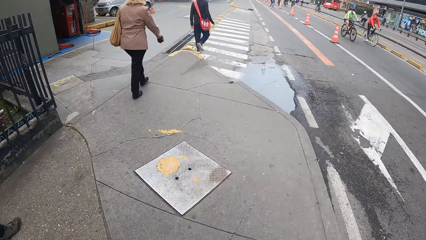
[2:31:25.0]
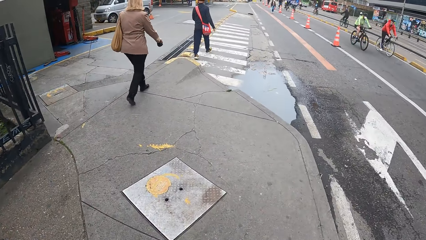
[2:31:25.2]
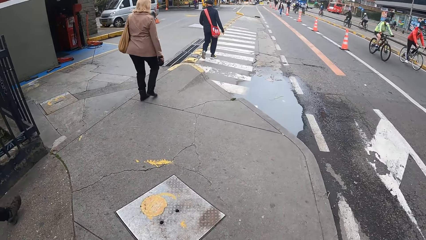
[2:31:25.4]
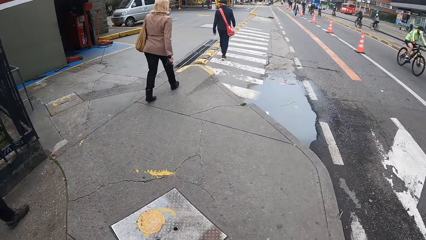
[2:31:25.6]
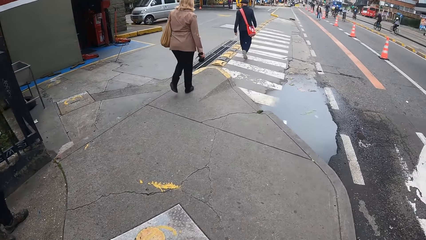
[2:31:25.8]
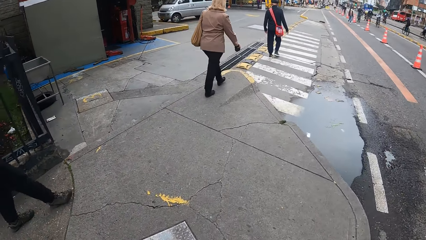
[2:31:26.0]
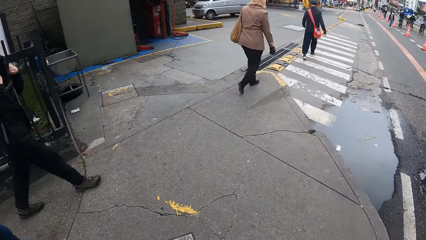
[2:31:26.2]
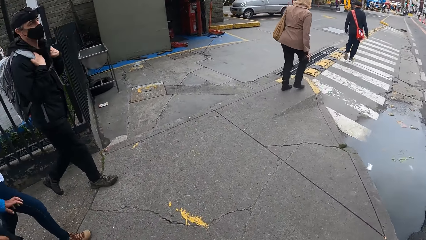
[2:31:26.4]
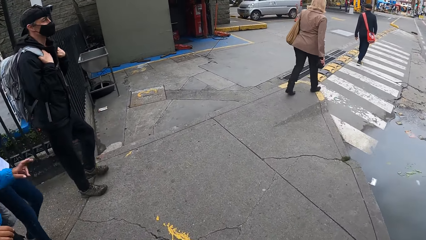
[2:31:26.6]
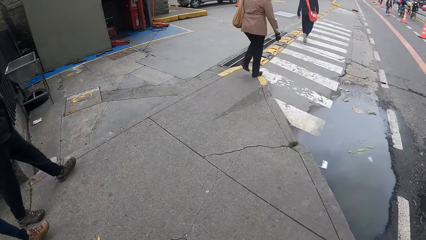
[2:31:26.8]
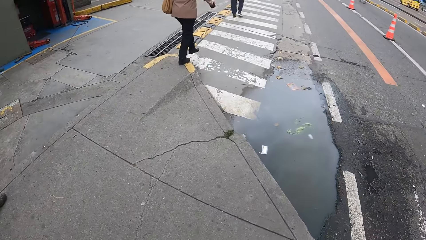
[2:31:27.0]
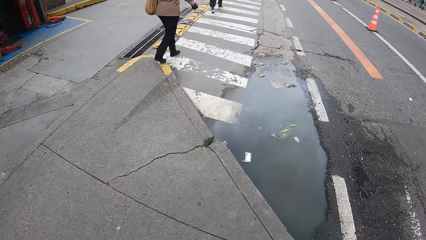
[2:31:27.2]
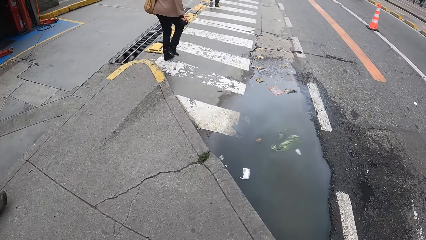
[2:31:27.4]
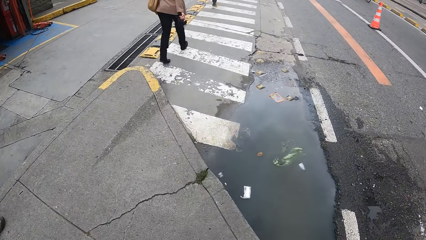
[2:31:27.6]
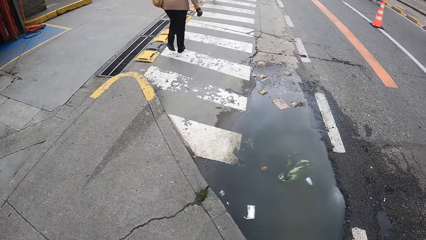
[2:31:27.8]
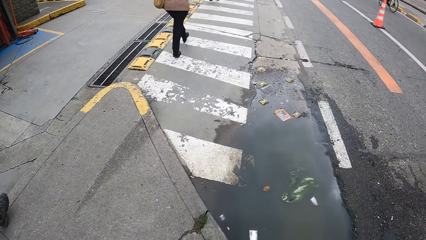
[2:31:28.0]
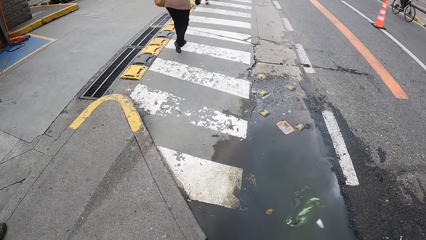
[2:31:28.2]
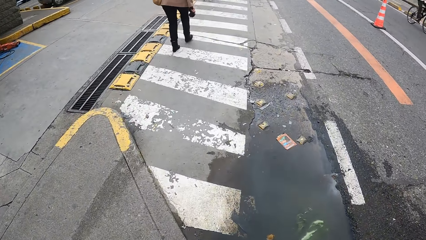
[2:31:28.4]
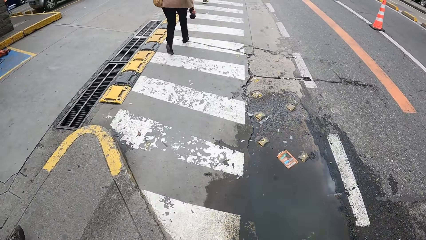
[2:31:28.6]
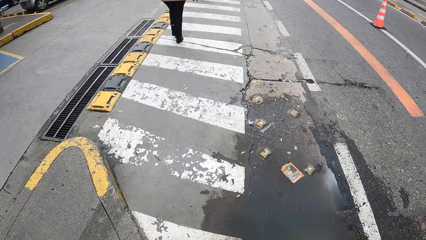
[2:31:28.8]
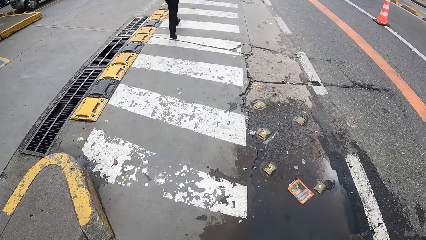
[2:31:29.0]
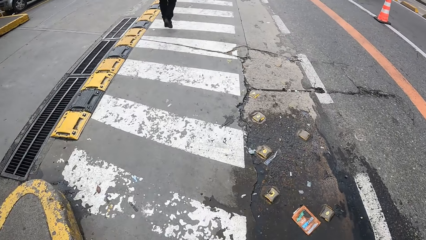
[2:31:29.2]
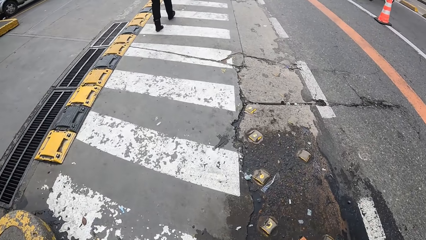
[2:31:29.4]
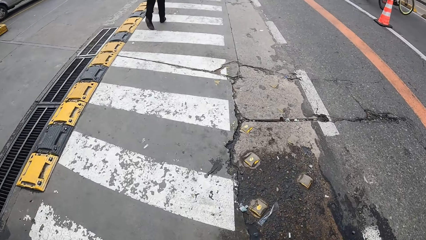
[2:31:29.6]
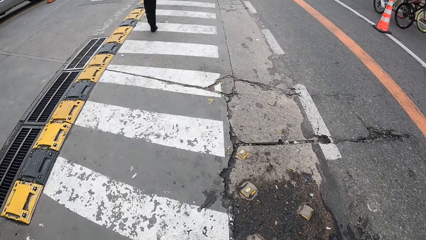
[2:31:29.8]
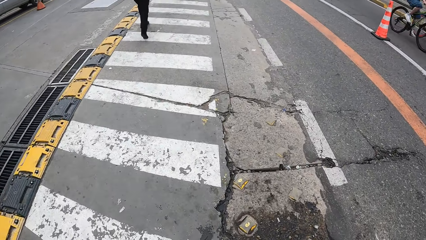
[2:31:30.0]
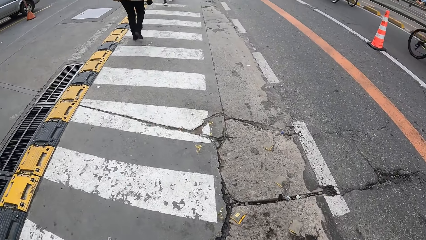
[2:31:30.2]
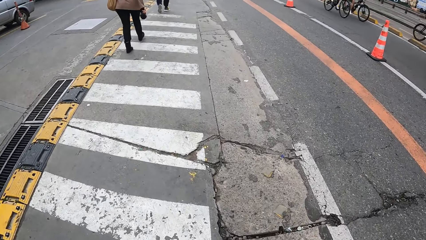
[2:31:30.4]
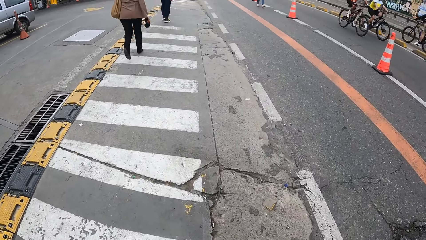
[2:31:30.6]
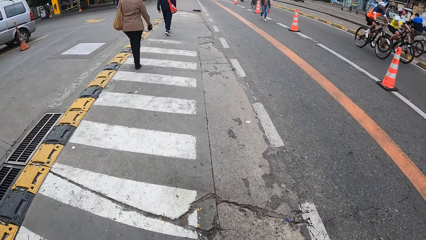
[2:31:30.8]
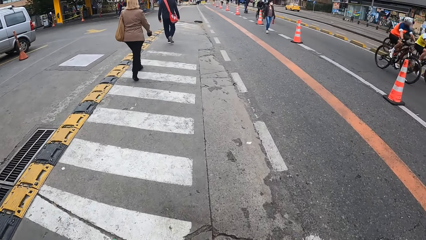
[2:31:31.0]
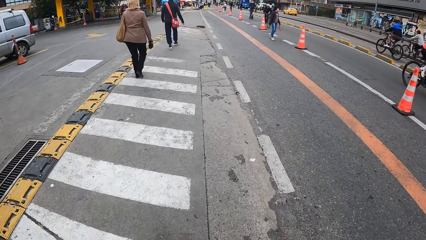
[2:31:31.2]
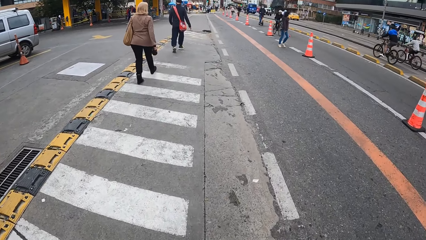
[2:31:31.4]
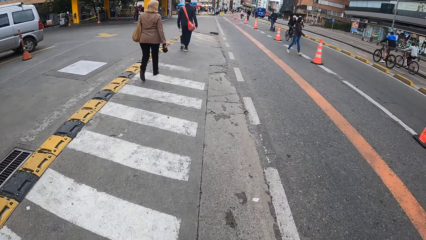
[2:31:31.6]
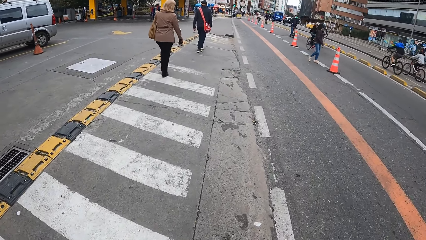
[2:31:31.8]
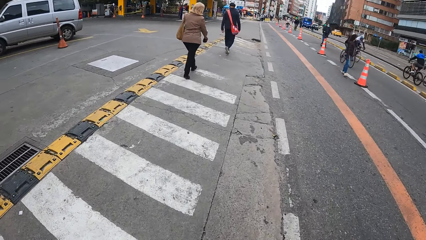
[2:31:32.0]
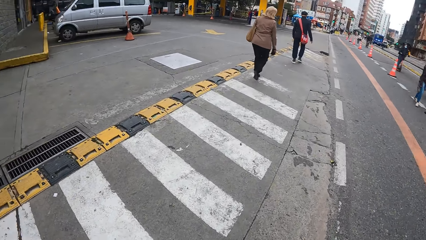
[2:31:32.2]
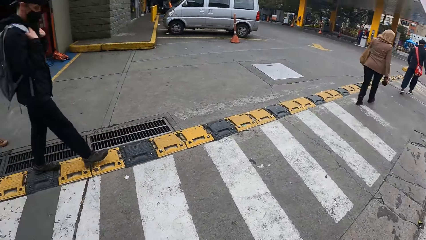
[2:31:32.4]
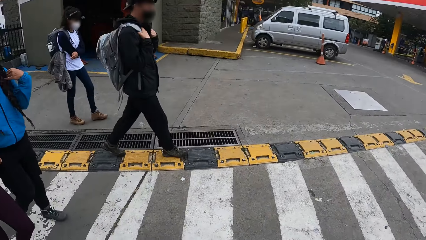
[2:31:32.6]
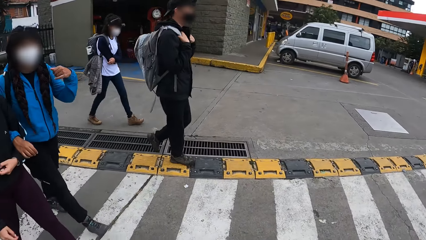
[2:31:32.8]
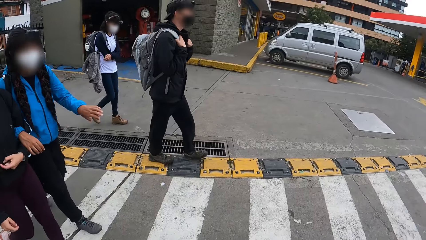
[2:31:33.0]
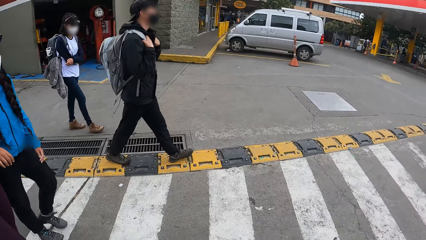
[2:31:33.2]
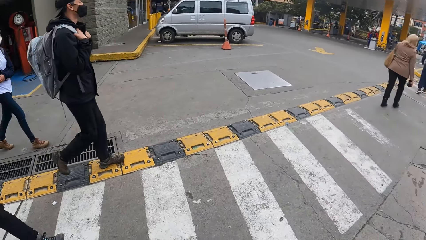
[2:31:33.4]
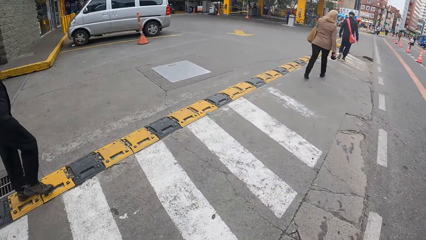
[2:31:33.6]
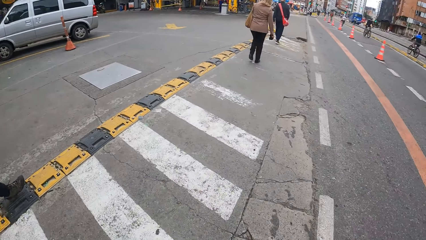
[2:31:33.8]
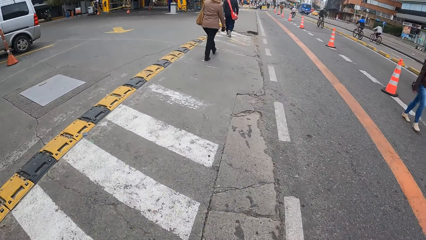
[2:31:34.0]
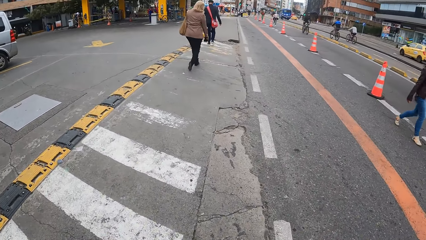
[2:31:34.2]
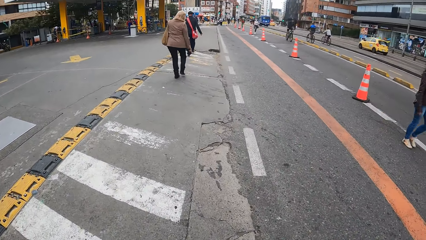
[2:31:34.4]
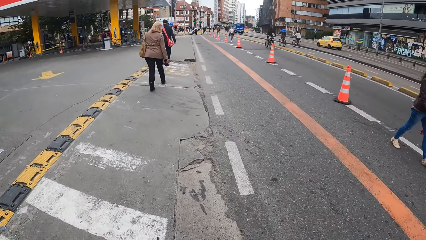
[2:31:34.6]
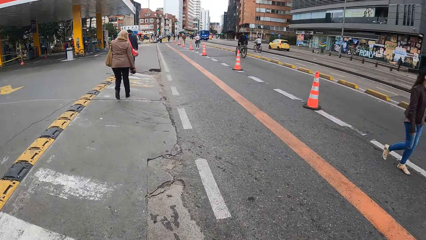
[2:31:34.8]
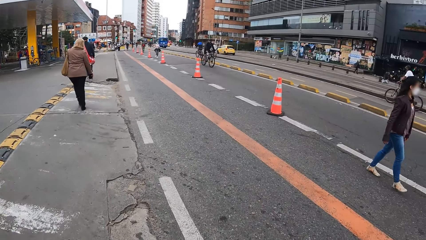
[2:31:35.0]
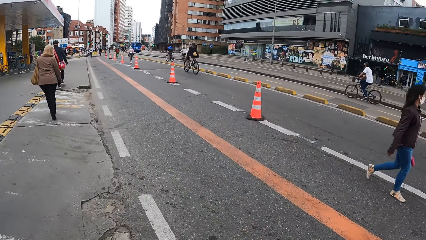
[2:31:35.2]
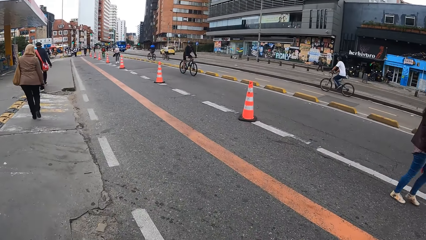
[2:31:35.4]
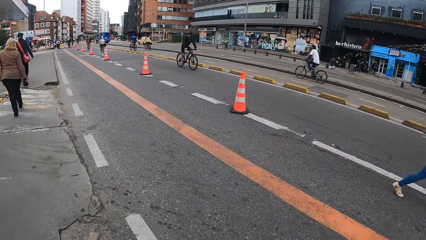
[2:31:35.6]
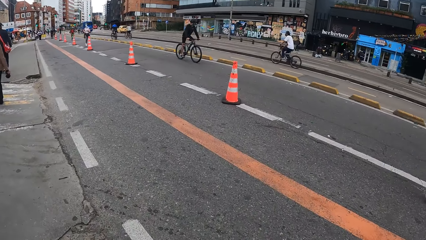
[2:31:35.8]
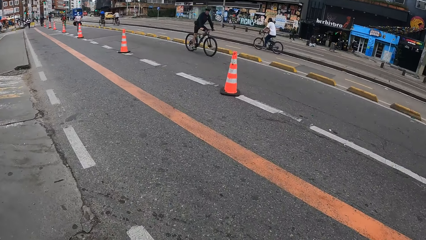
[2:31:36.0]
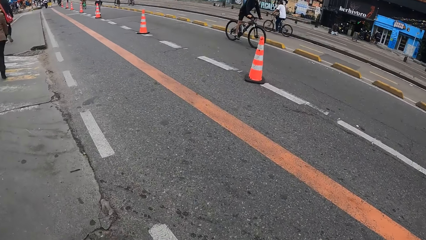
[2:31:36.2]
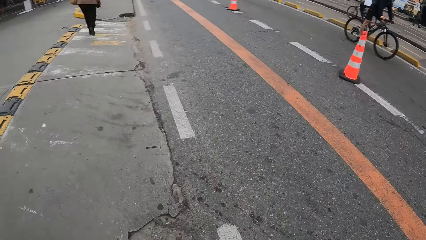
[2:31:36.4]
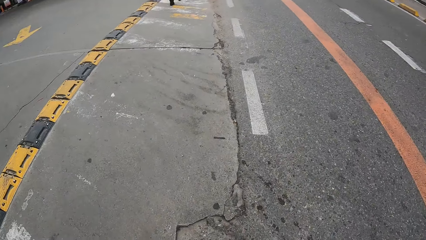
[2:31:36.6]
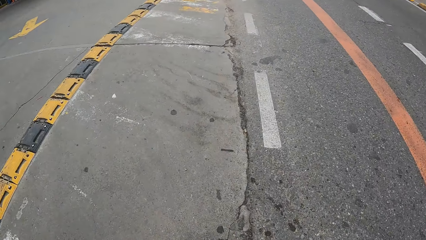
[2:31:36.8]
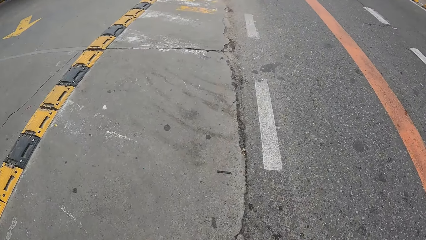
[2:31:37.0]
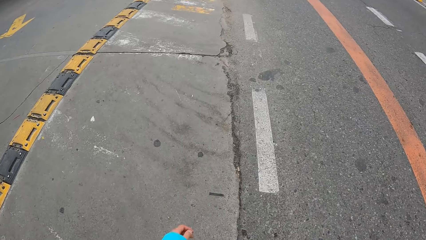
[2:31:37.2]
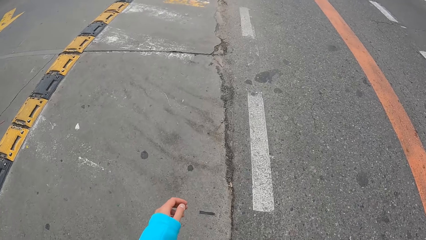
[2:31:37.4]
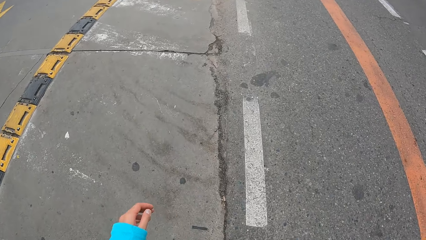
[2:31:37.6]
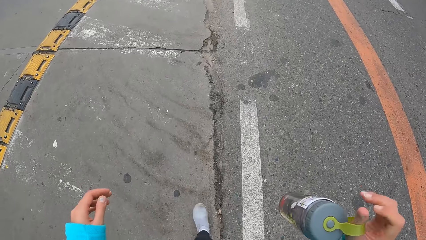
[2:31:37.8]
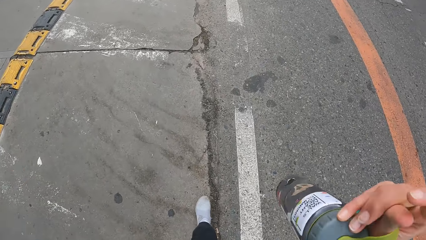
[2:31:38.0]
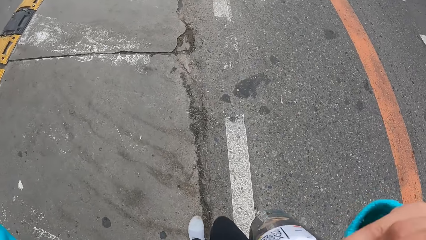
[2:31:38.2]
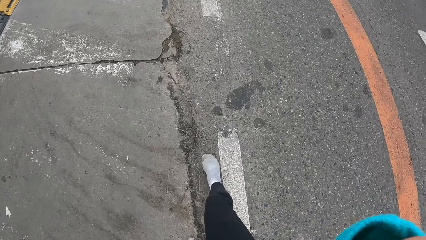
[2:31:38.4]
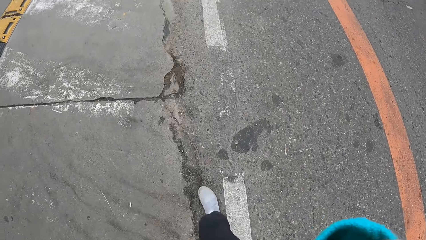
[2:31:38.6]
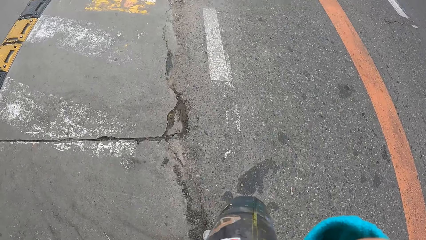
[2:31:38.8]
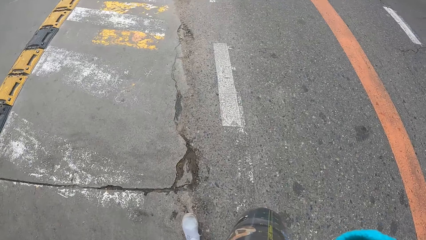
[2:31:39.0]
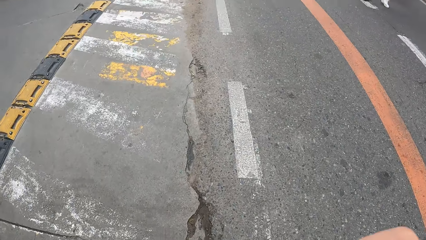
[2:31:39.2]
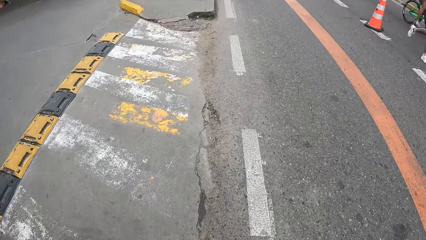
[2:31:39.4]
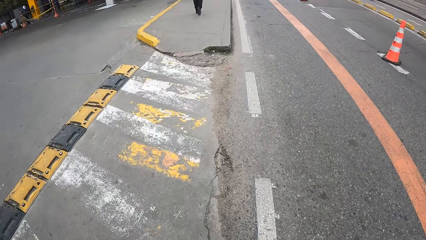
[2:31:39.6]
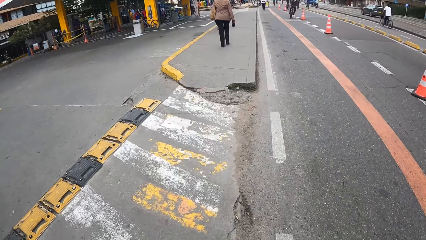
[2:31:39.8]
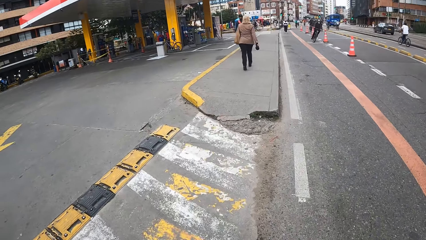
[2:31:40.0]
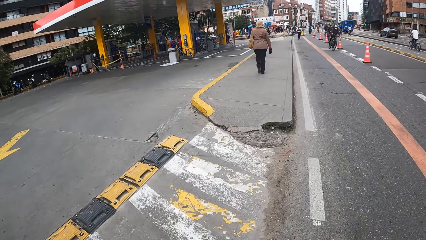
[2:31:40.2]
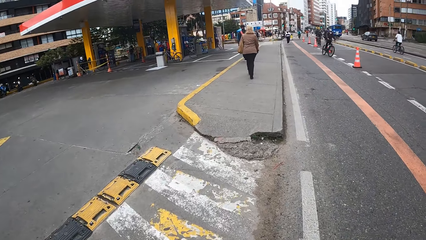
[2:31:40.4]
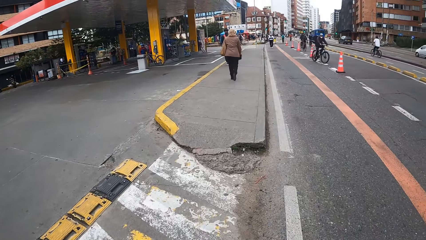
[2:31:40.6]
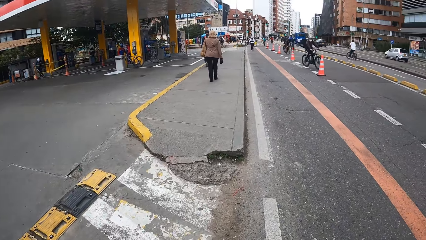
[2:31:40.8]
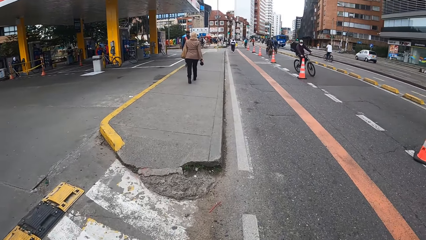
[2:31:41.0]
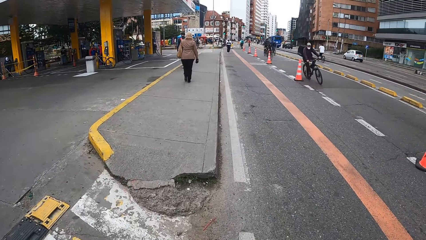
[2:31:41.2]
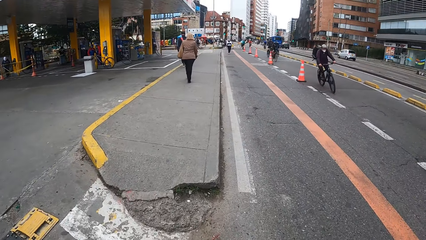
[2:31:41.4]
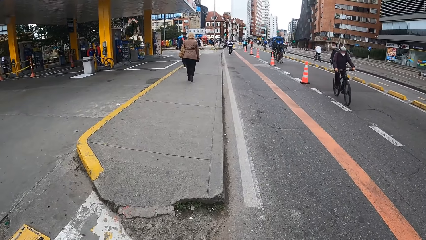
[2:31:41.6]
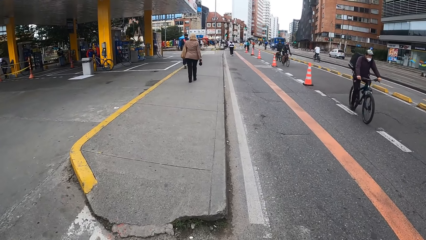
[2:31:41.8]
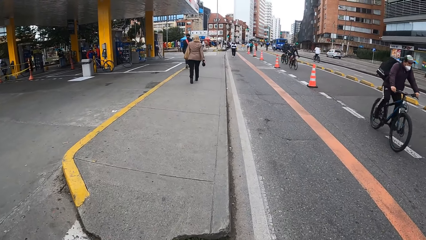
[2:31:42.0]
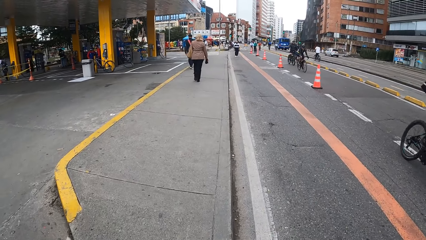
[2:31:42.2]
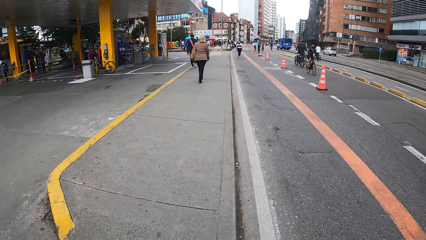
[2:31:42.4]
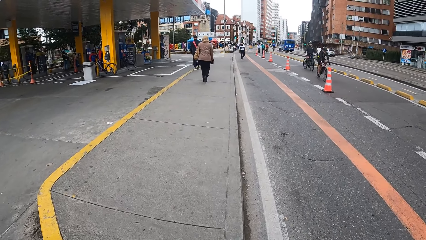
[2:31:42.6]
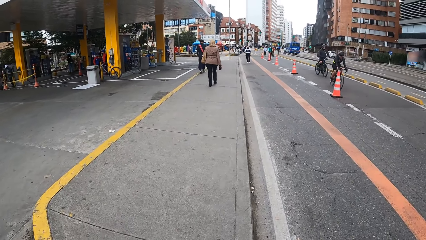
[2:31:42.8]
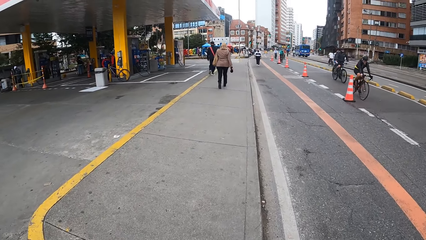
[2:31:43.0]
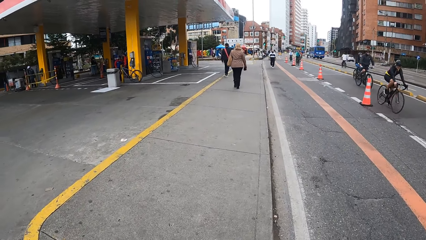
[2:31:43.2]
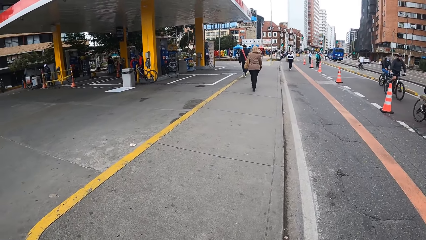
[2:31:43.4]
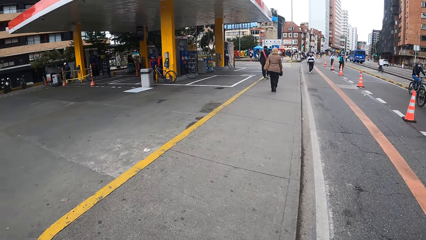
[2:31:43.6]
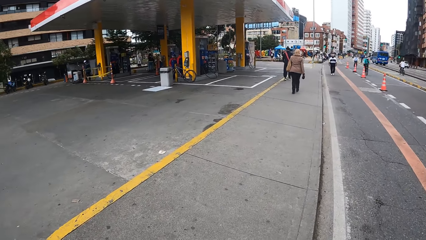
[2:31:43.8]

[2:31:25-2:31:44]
The camera wearer moves both hands towards her head.
